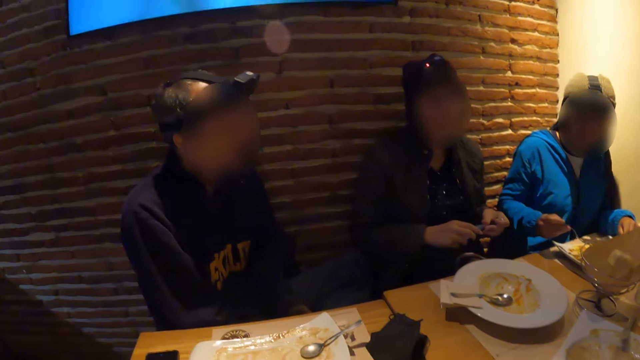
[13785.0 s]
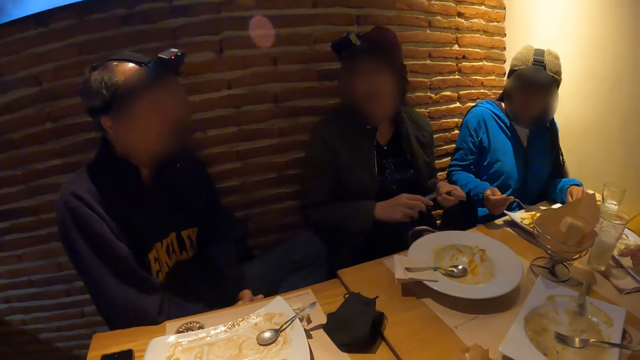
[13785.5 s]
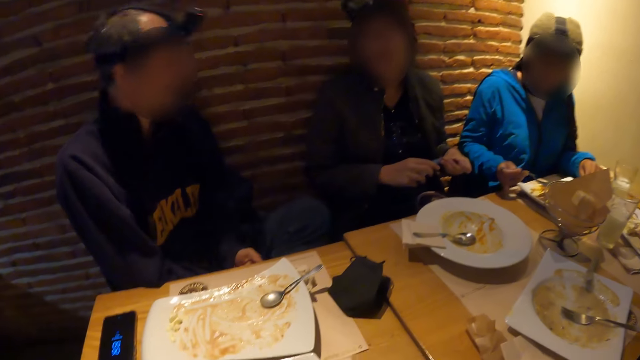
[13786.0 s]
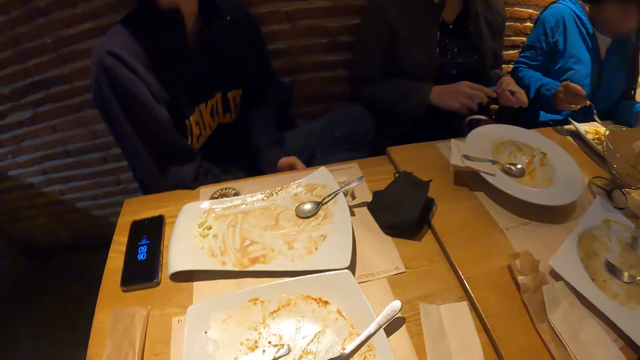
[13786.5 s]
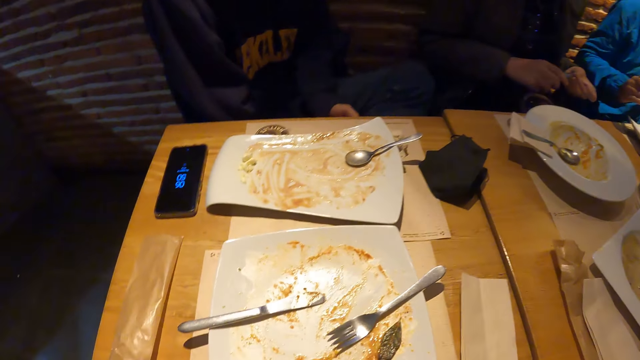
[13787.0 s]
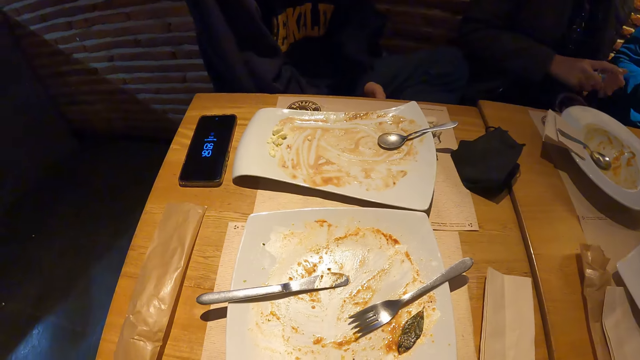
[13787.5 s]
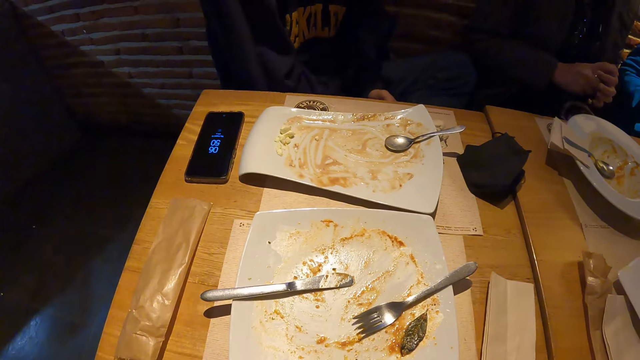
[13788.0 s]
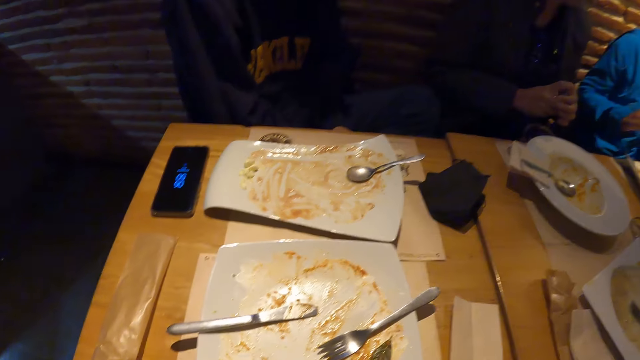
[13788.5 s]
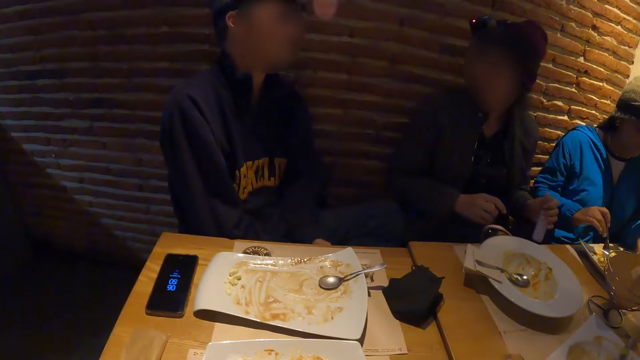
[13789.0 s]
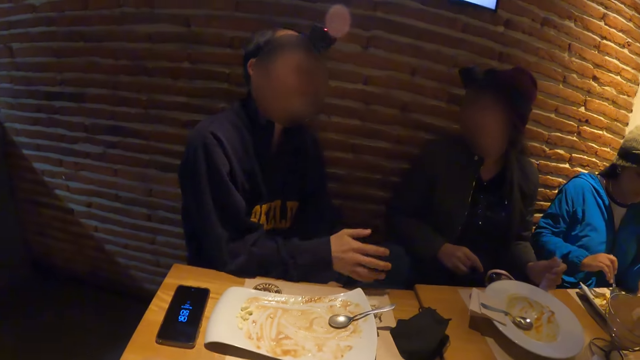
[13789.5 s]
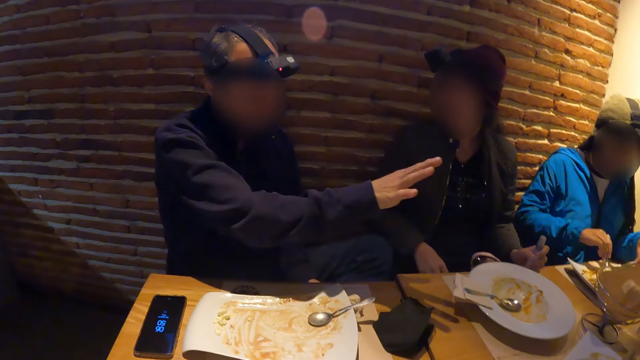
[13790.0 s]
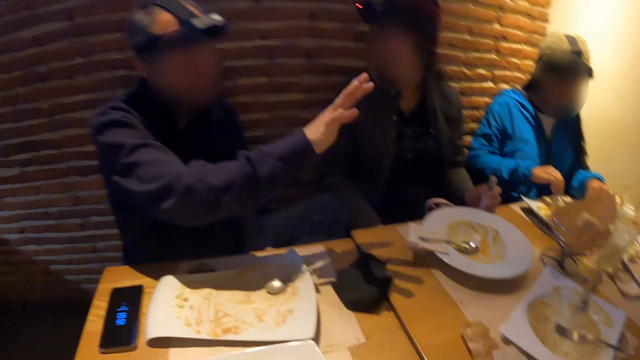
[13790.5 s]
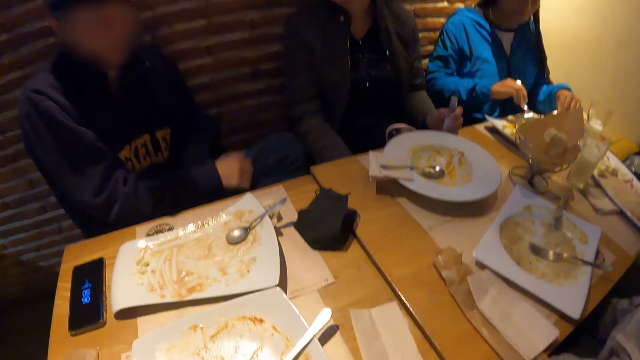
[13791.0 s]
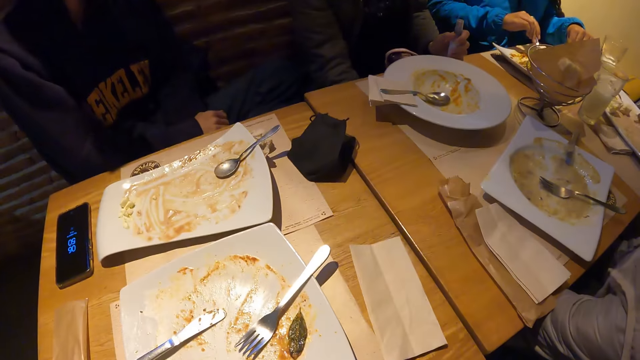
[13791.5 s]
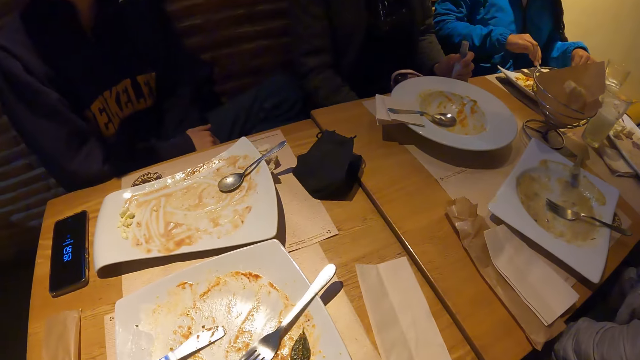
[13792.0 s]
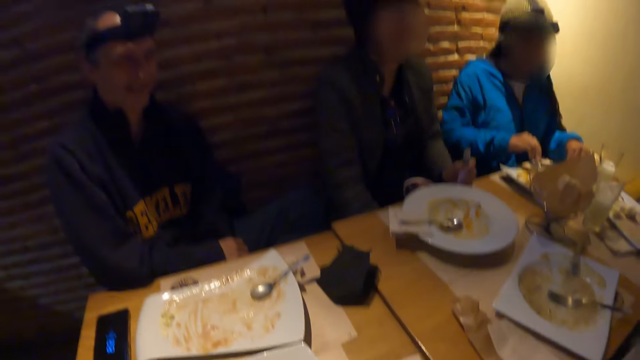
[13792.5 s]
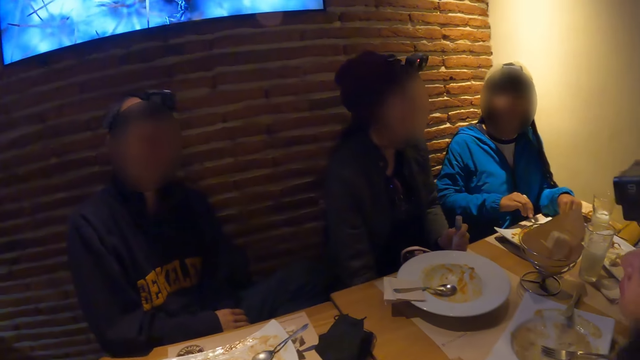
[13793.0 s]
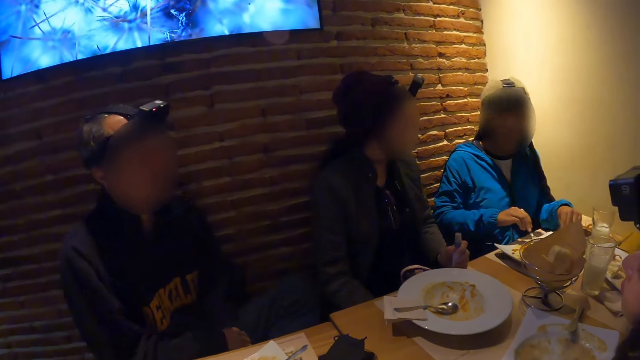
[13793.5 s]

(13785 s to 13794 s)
The woman places the bottle on the table with her left hand.

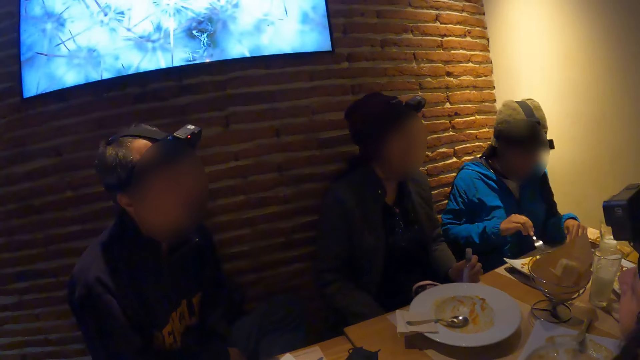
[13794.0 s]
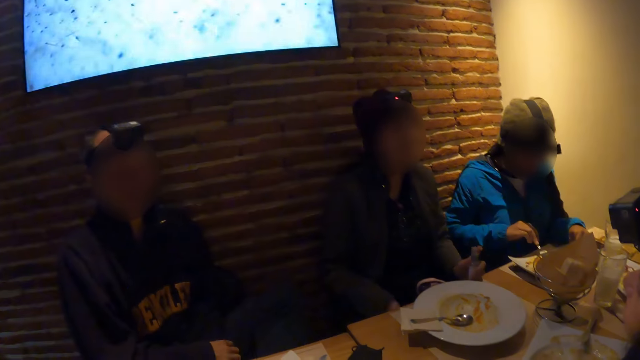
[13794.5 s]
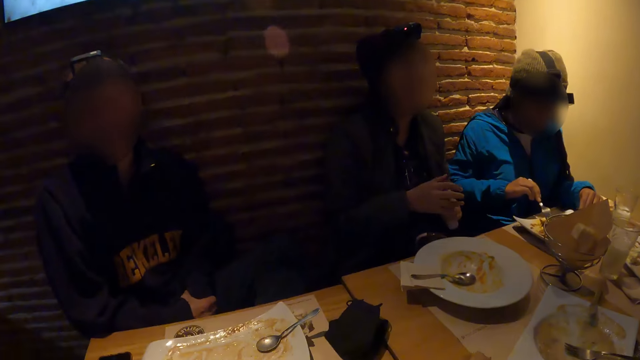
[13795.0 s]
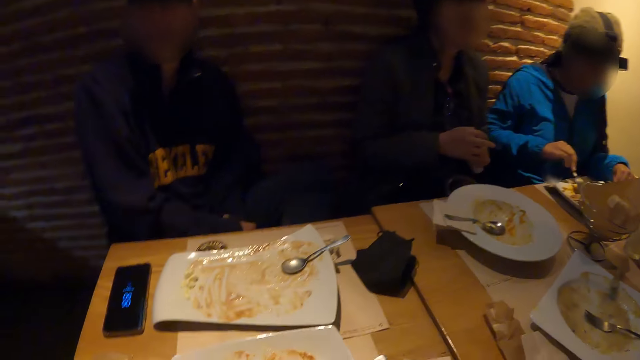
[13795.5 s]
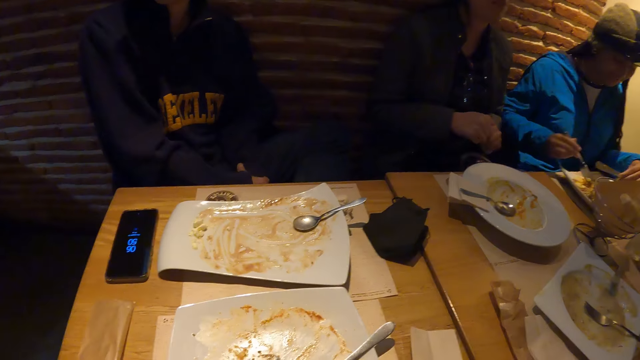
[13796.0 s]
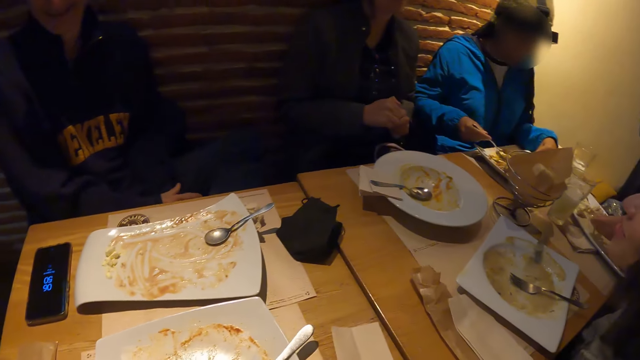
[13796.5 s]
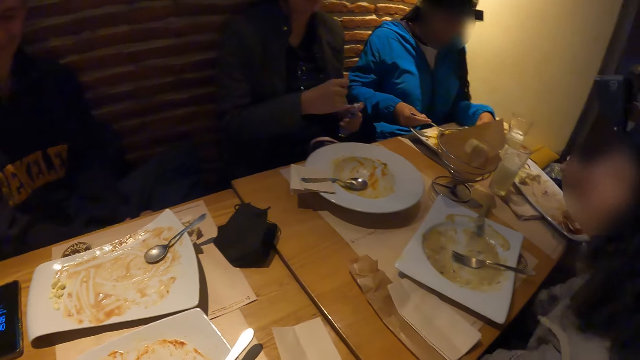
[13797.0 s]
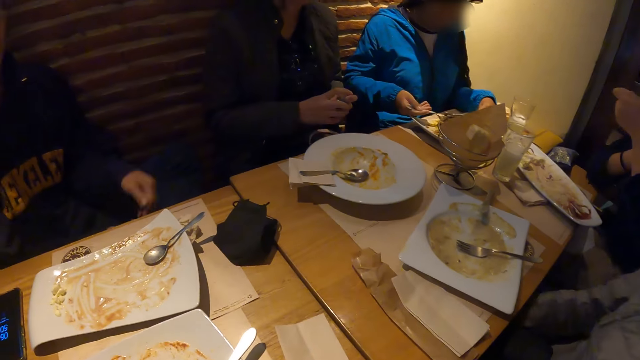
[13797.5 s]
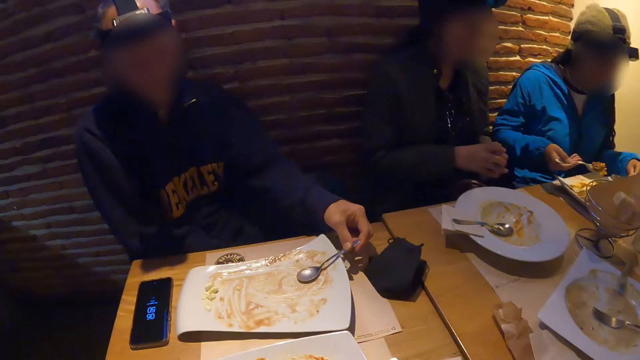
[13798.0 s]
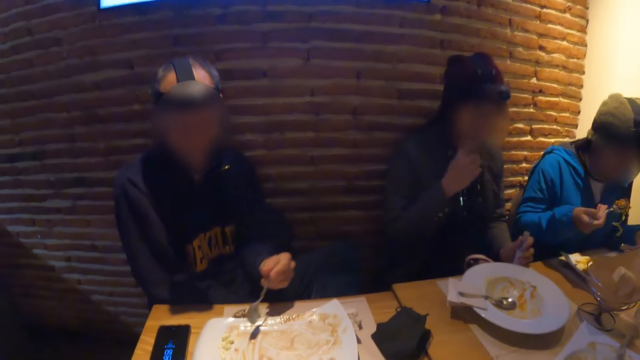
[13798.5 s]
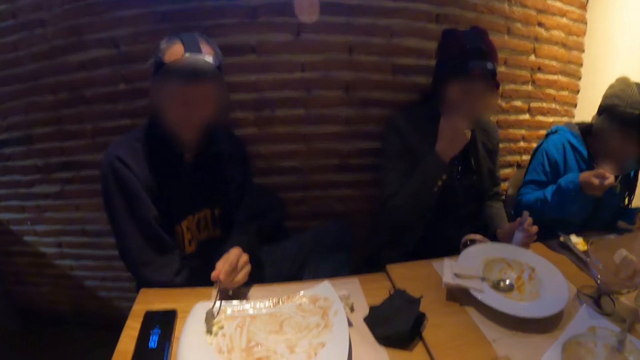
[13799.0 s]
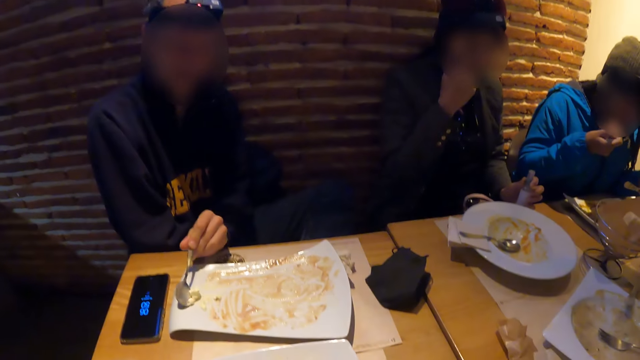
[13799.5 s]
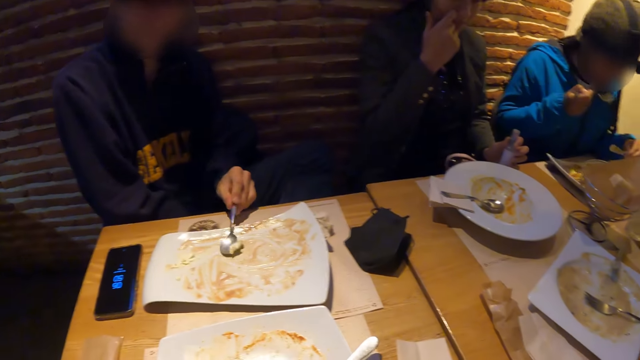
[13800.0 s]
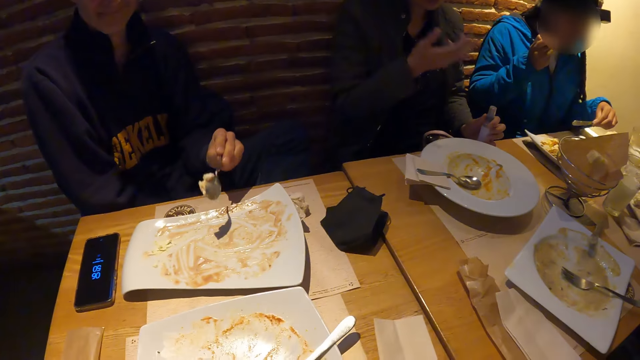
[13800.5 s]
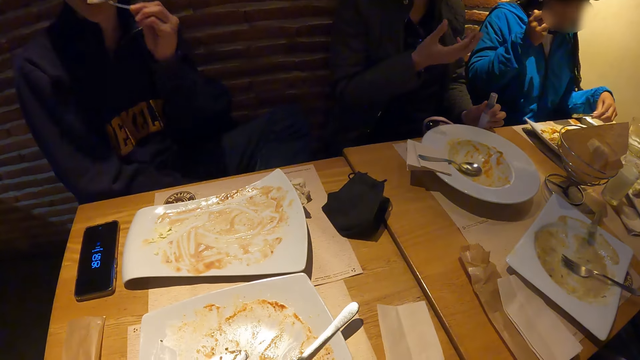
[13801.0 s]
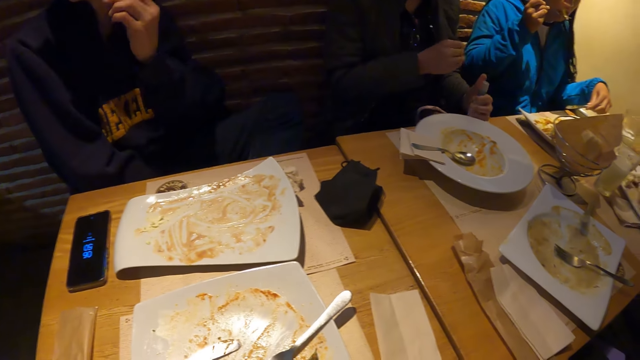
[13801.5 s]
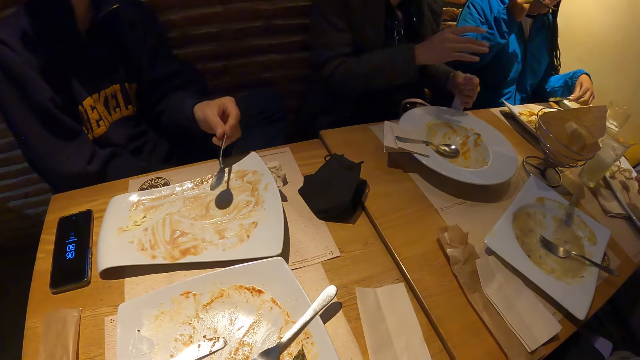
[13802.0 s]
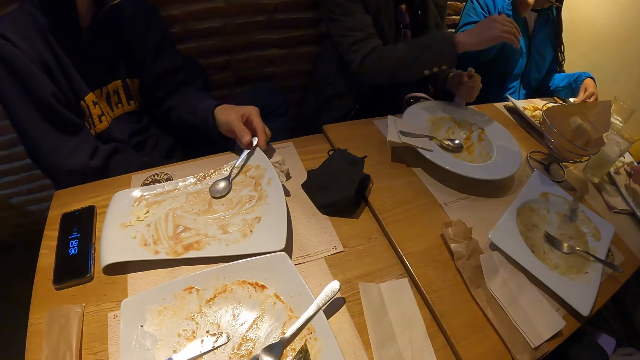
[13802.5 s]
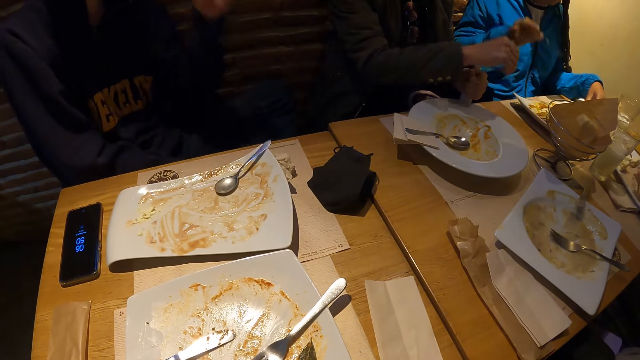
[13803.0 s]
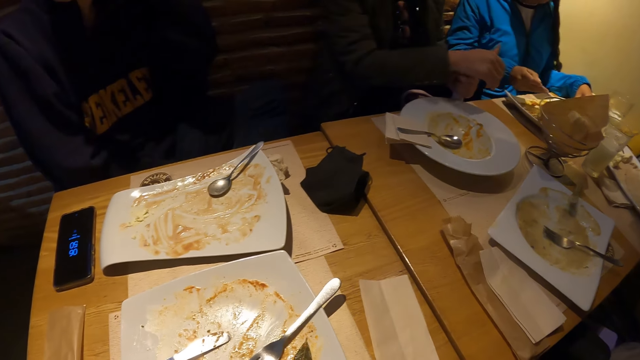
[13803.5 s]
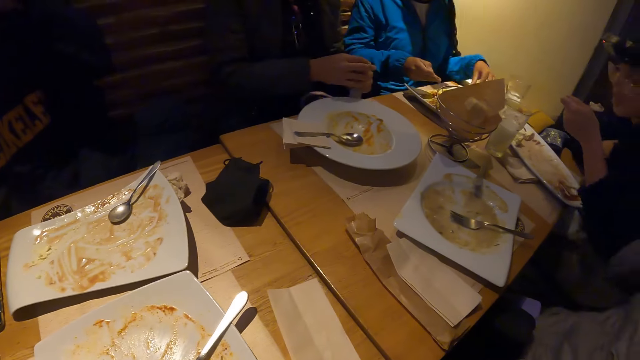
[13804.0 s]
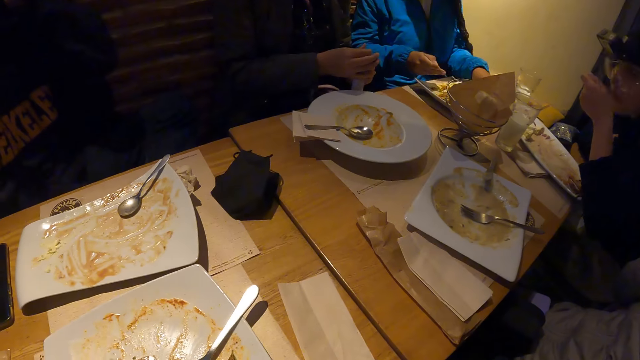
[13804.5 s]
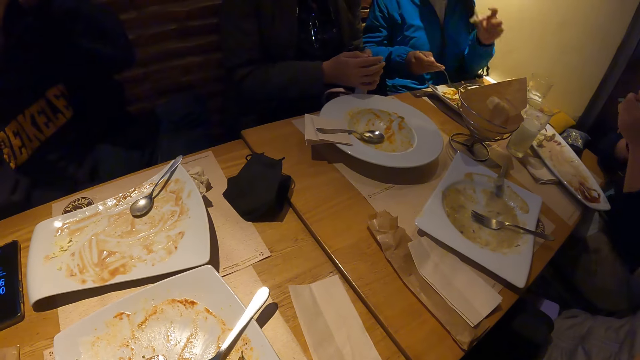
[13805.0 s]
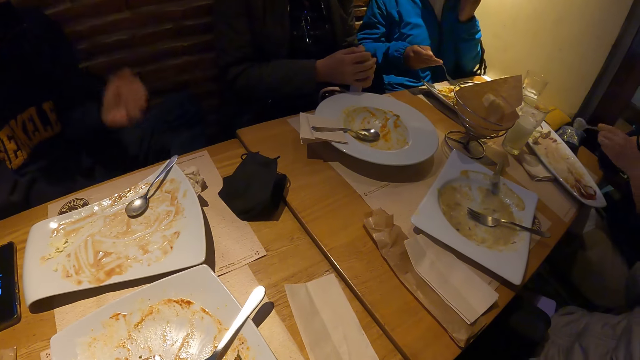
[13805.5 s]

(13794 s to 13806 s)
The woman picks the bottle from the table with her left hand. She places her right hand on the bottle in her left hand. Another woman eats the food from the spoon in her left hand. The first woman places her right hand on the bottle in her left hand. A man picks a spoon from a plate with his left hand. The camera wearer looks around. The first woman drops the bottle on the table with her left hand. A third woman eats the food from the fork in her right hand. The man gathers food in the plate with the spoon in his left hand. He eats the food from the spoon in his left hand, and drops the spoon on the plate with his left hand. The first woman places her right hand on the bottle in her left hand. The third woman gathers food in the plate with the fork in her right hand. The second woman eats the food from the spoon in her left hand. The first woman moves the bottle on the table with her left hand.
